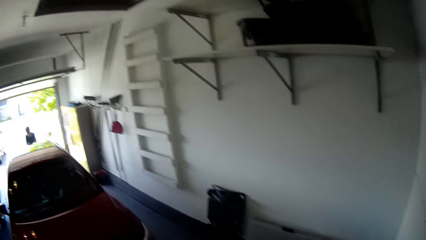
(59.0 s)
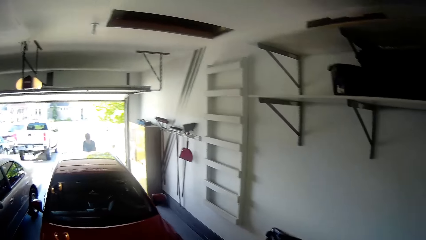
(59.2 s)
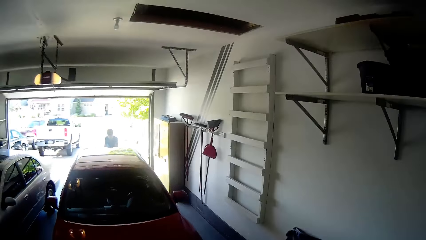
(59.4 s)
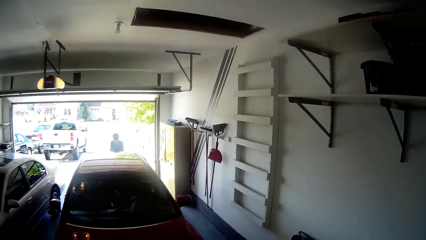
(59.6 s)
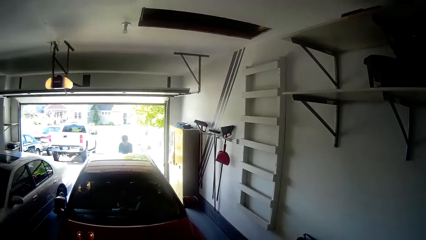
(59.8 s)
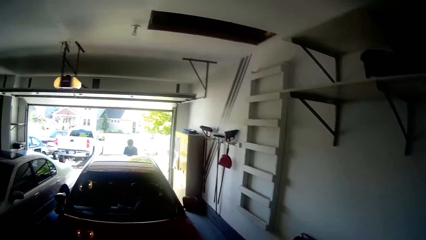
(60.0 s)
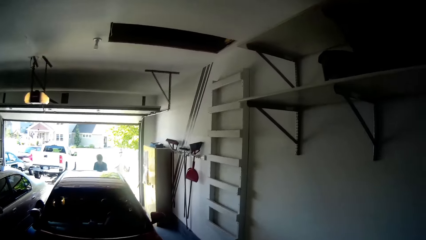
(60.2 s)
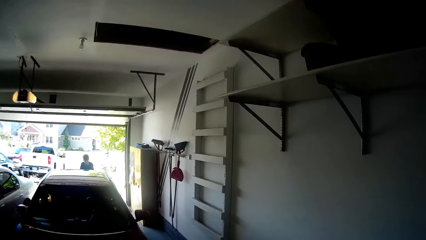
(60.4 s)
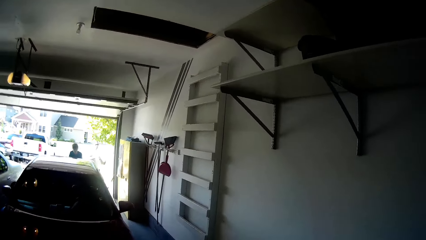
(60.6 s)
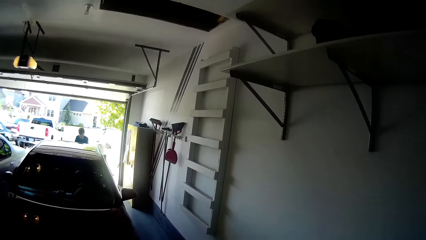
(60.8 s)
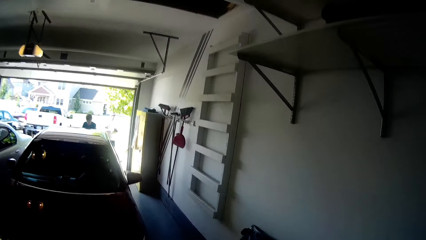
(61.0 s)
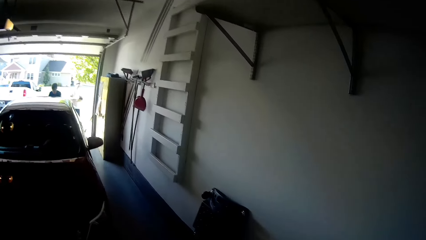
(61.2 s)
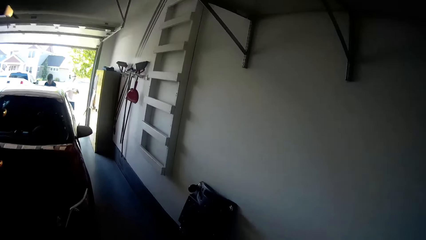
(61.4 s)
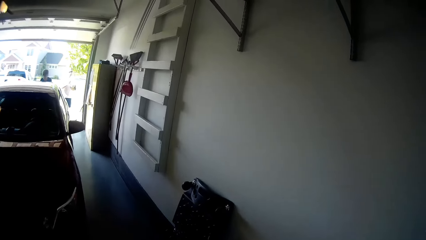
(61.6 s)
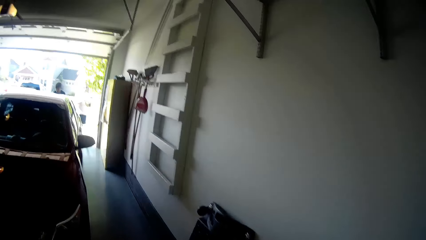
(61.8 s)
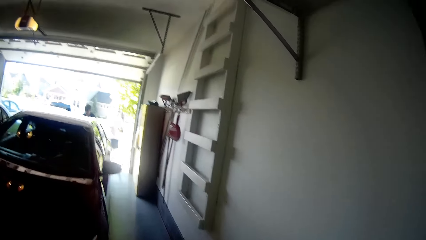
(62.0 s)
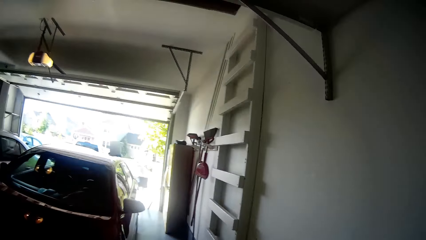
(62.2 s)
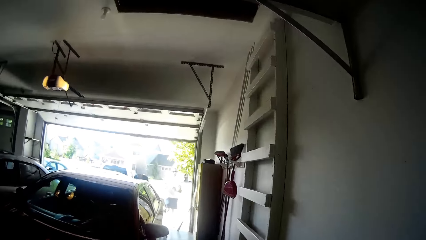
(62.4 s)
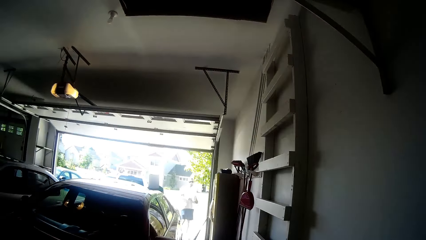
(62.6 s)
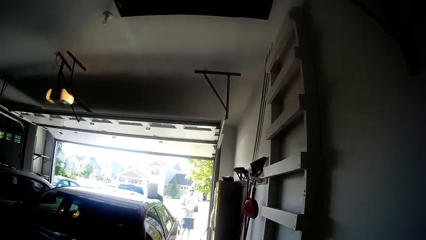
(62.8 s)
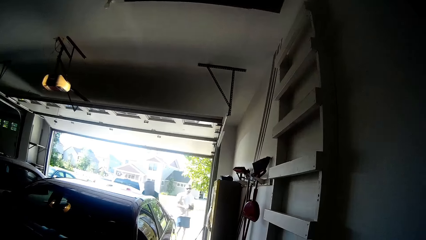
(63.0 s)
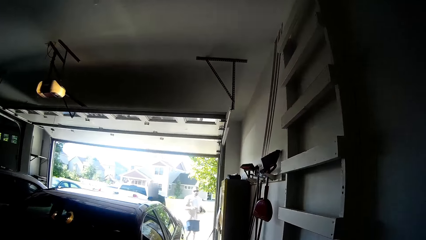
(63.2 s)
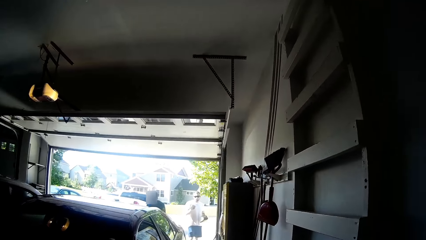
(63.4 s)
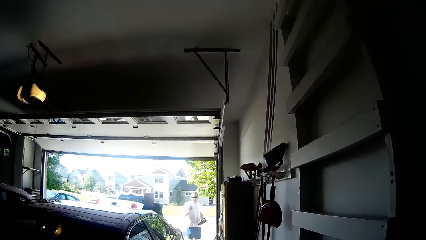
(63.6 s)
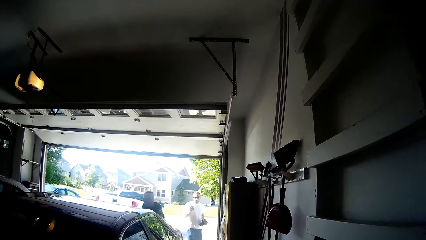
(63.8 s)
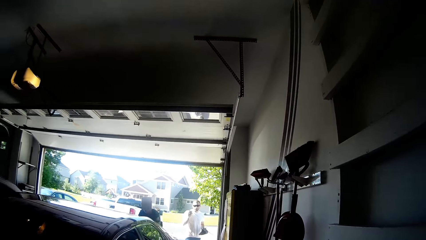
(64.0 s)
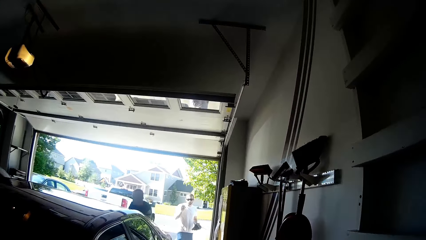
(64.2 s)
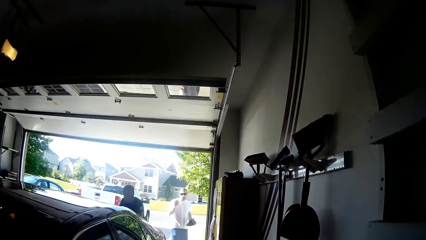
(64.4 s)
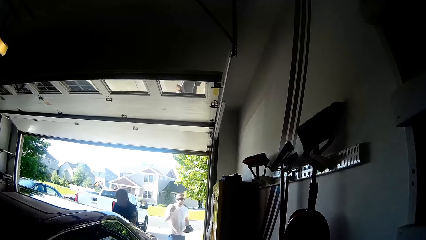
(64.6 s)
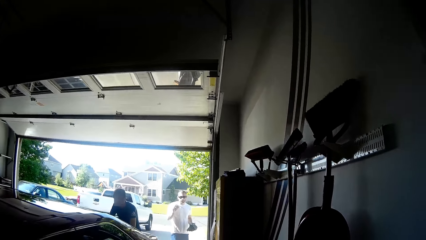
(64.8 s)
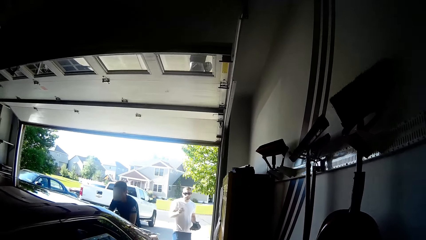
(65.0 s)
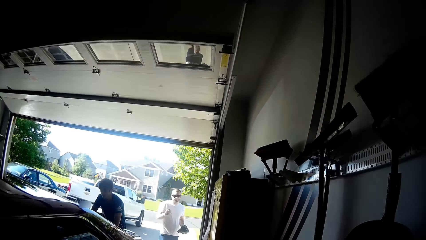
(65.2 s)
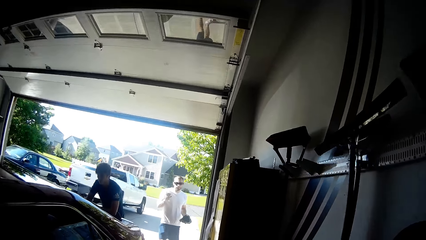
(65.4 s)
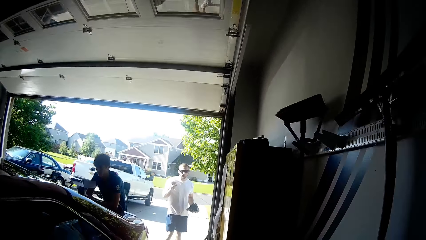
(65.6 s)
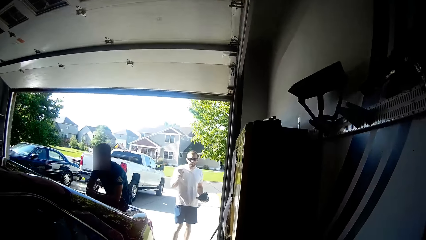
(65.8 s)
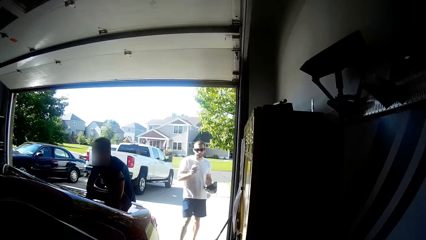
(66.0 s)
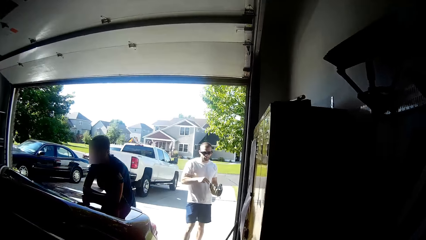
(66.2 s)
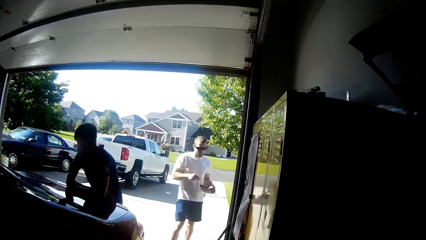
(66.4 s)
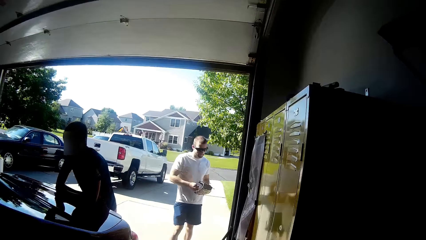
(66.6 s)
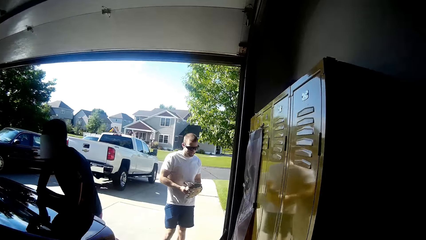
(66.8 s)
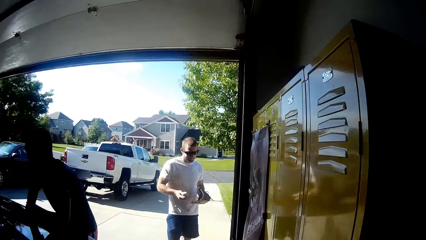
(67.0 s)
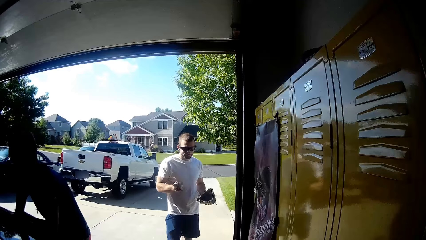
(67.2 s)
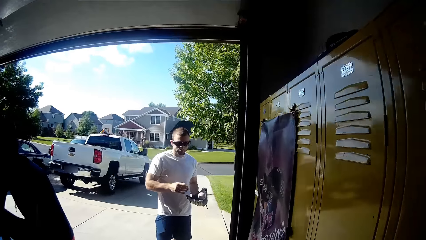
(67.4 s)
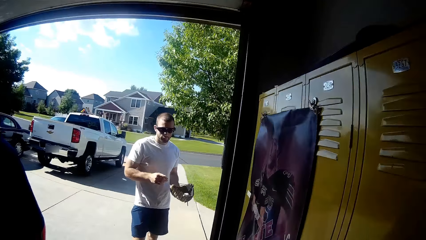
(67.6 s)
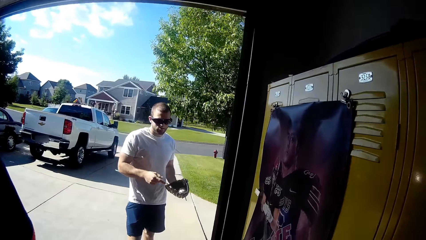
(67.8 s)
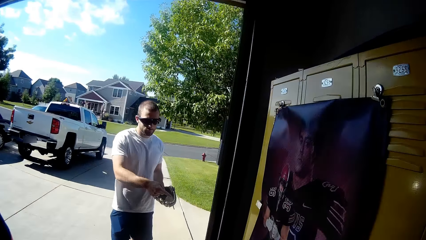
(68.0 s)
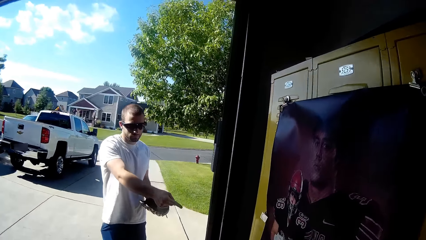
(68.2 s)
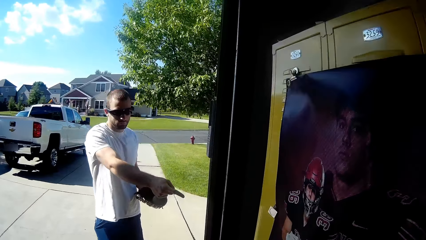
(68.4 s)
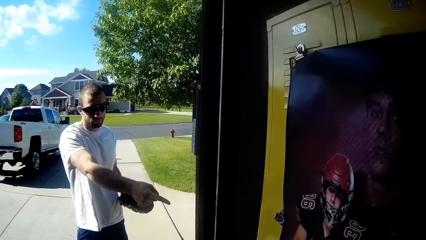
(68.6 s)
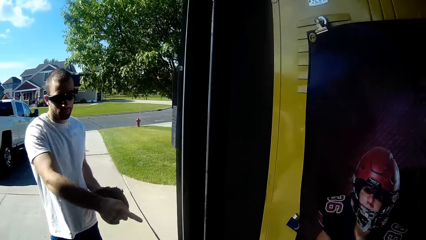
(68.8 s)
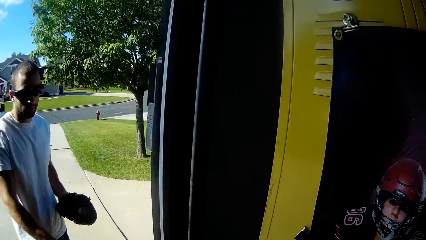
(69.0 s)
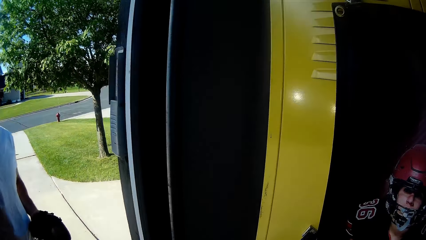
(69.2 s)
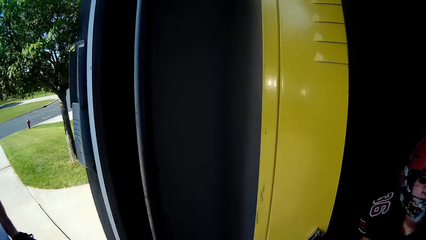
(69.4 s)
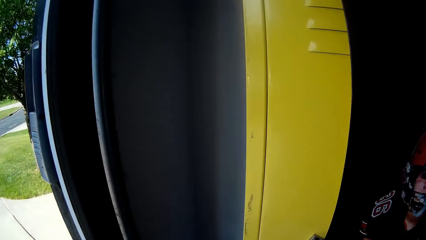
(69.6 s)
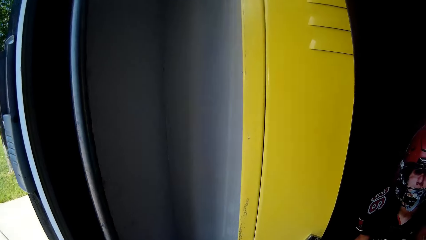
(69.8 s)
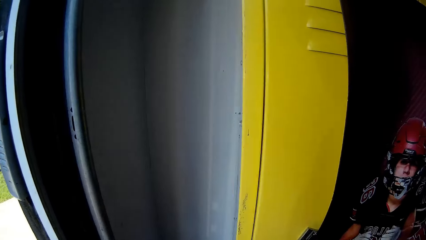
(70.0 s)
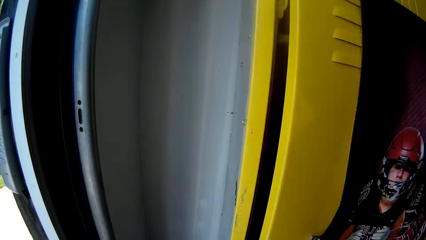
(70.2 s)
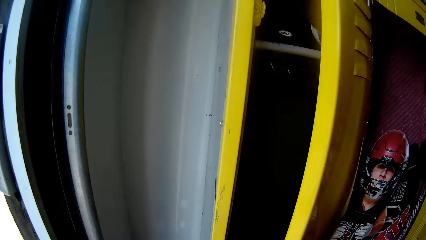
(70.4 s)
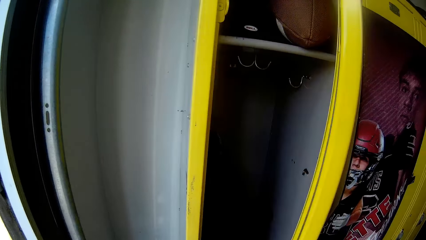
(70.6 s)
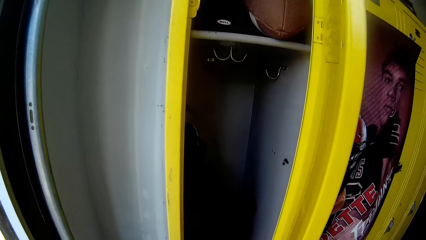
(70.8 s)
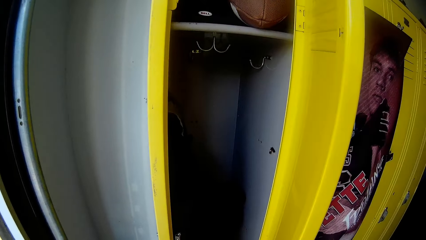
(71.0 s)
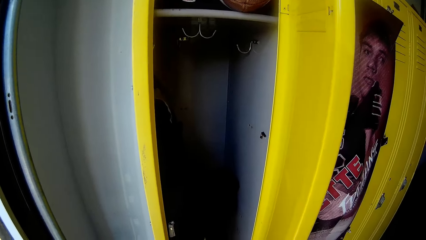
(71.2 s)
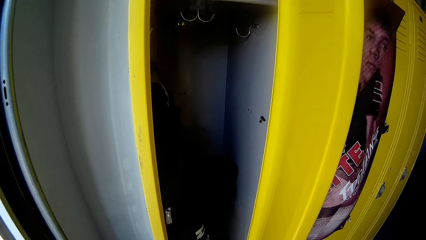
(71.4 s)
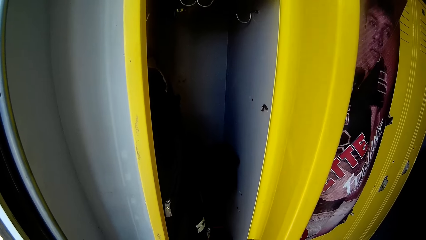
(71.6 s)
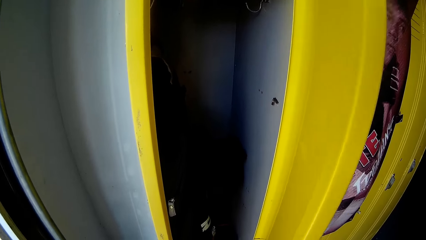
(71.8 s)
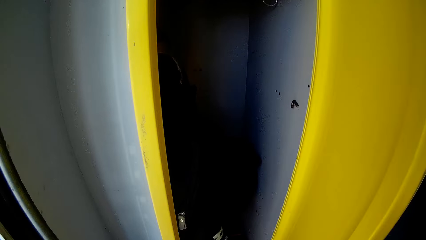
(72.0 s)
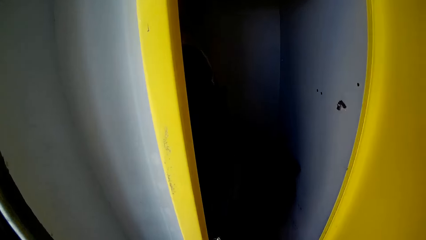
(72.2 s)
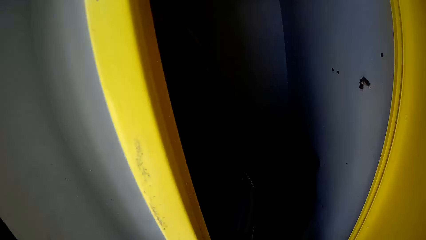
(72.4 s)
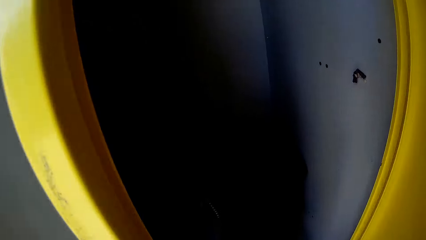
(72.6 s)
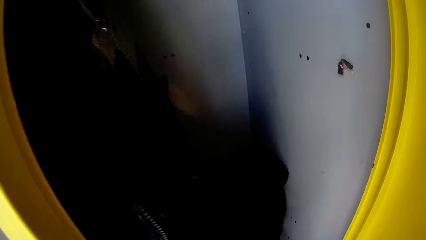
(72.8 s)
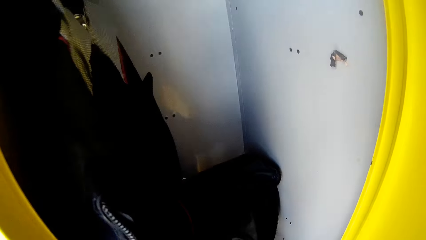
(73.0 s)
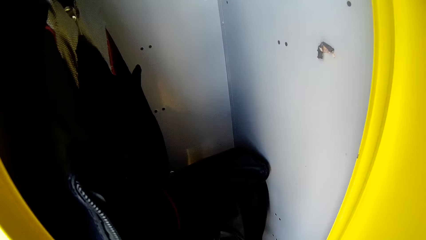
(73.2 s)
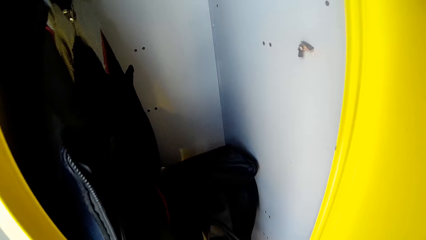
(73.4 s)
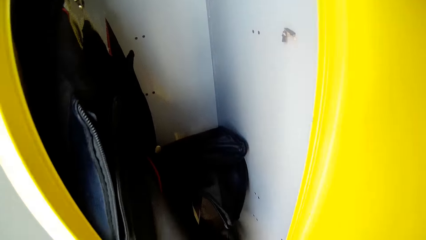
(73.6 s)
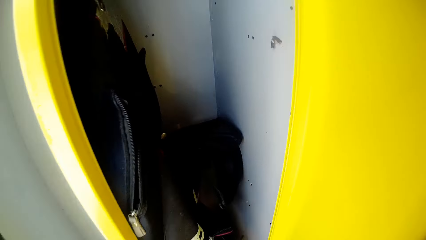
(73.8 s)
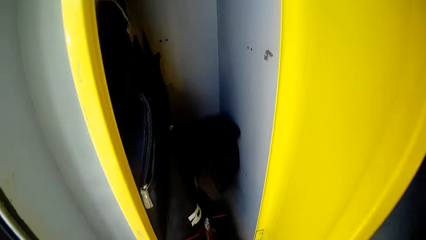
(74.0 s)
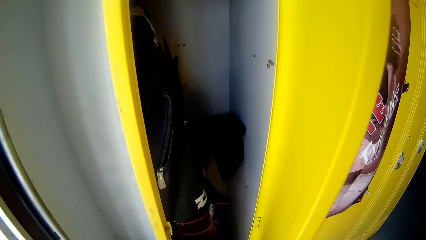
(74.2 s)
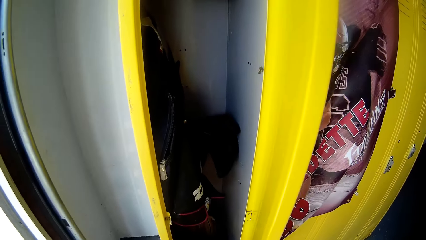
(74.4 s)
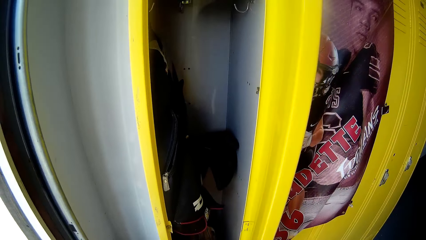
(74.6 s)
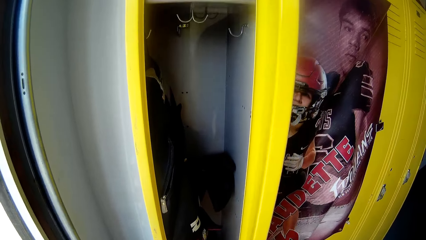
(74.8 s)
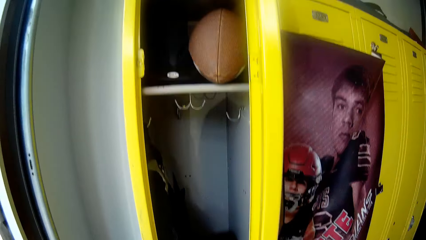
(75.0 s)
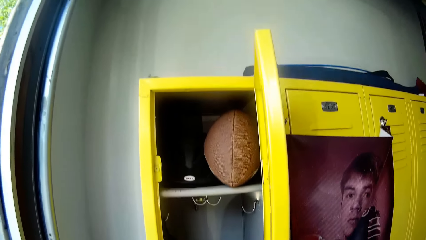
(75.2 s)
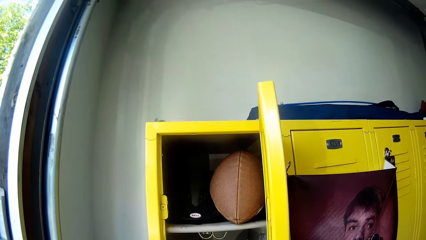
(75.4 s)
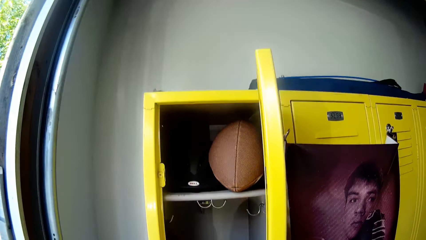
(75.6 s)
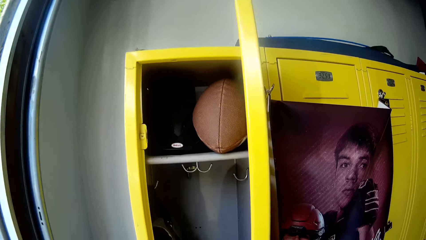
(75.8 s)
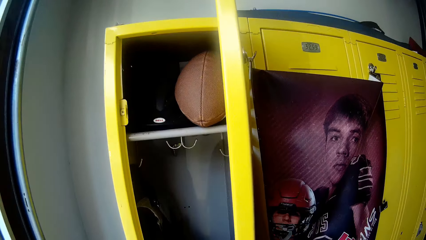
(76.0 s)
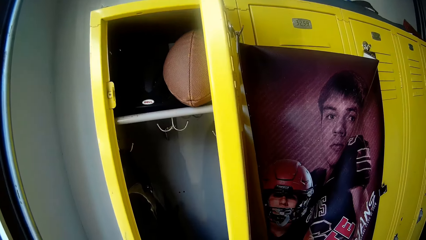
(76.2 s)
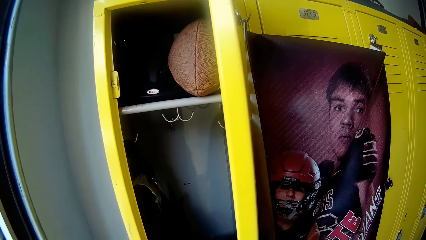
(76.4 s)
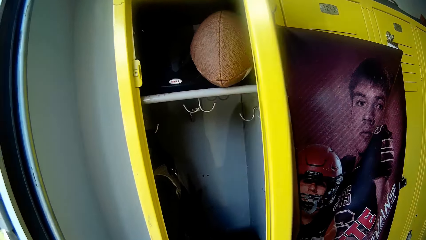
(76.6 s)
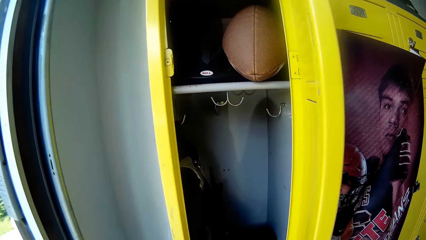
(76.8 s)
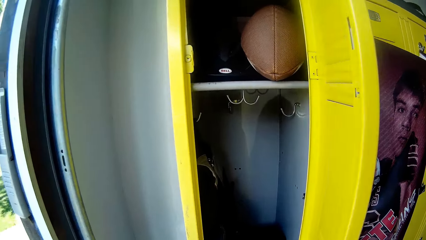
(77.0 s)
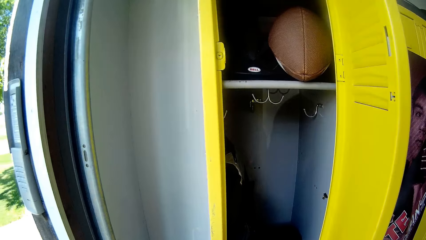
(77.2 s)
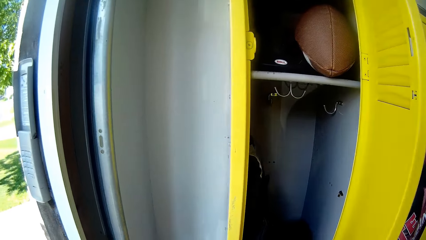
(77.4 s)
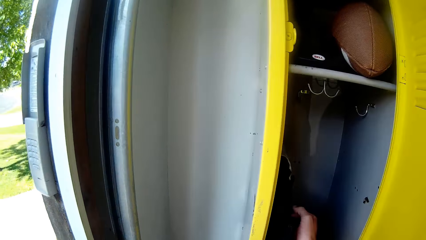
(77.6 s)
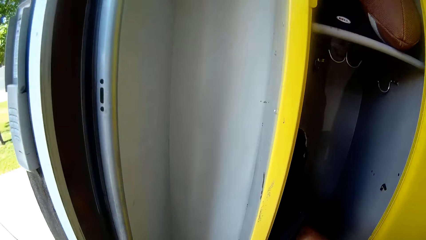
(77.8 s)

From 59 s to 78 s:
The camera wearer walks on the floor. A man stands on the floor. The camera wearer walks into a garage. They discuss with the man in the garage. They open a locker or wardrobe in the garage. They search something in the wardrobe.
